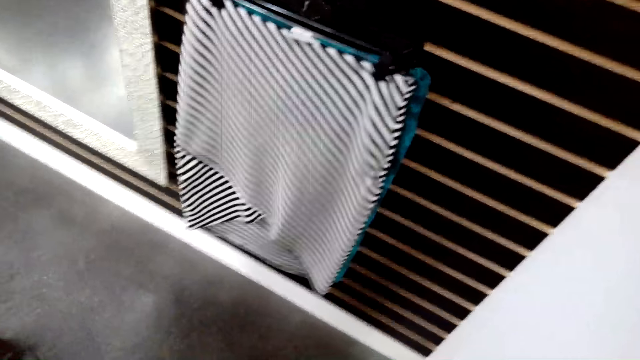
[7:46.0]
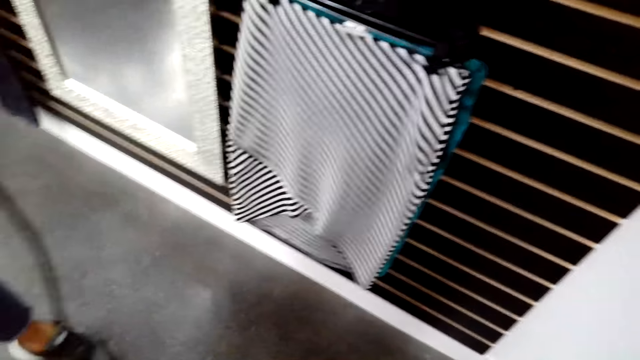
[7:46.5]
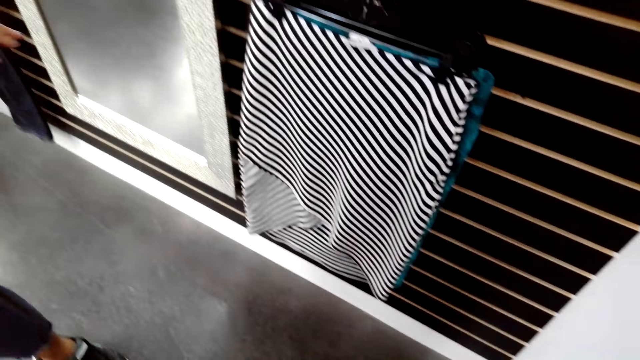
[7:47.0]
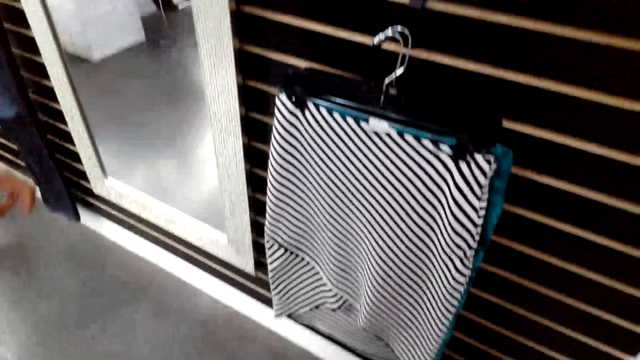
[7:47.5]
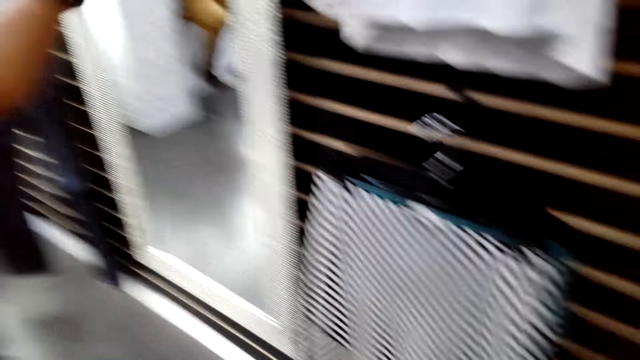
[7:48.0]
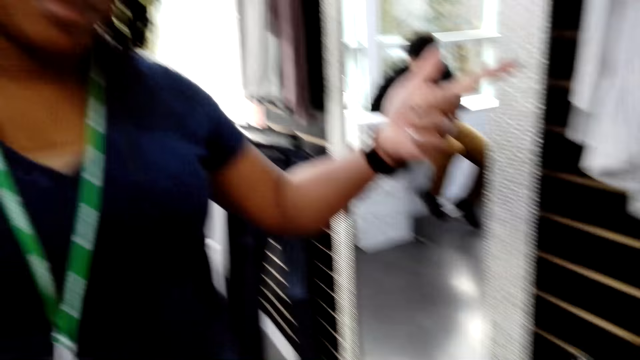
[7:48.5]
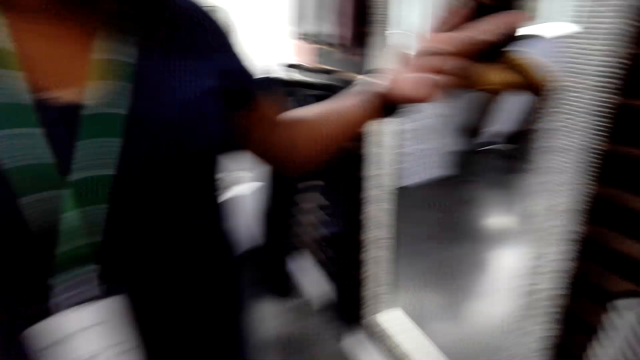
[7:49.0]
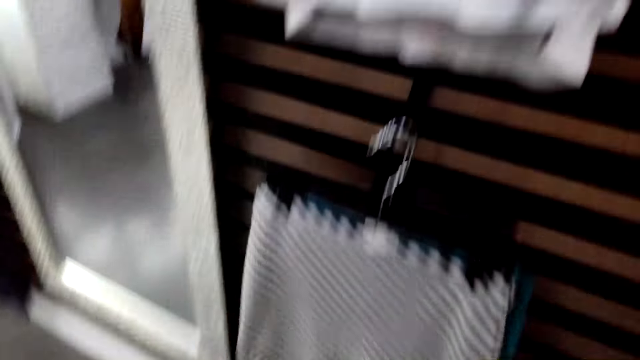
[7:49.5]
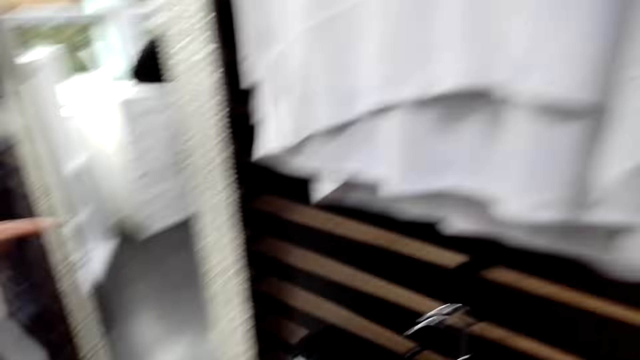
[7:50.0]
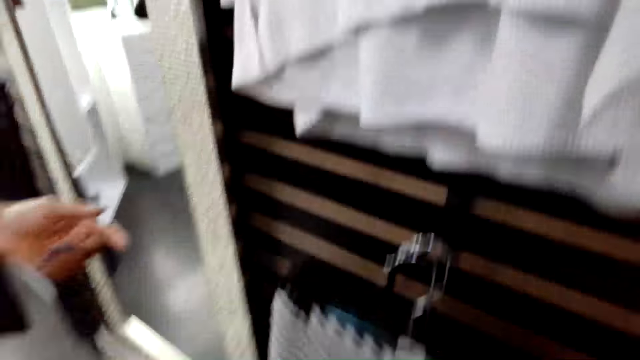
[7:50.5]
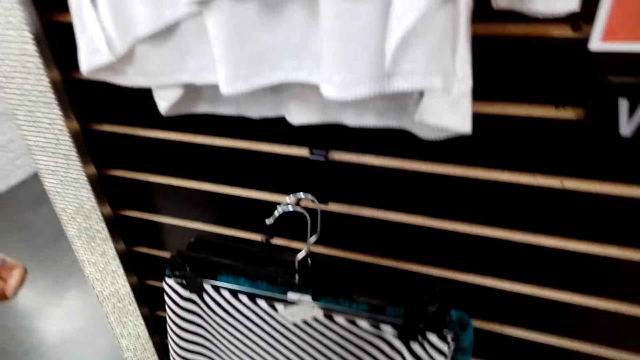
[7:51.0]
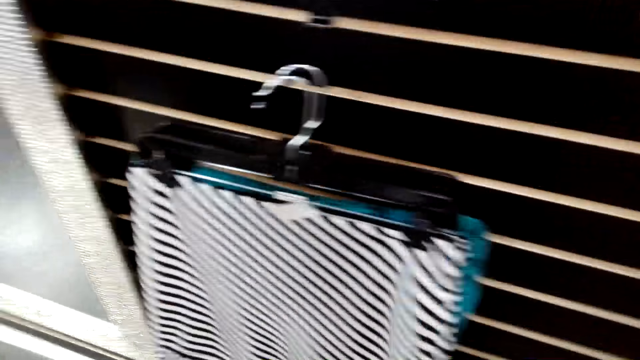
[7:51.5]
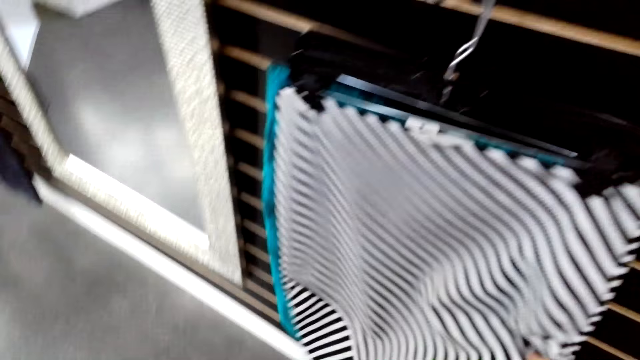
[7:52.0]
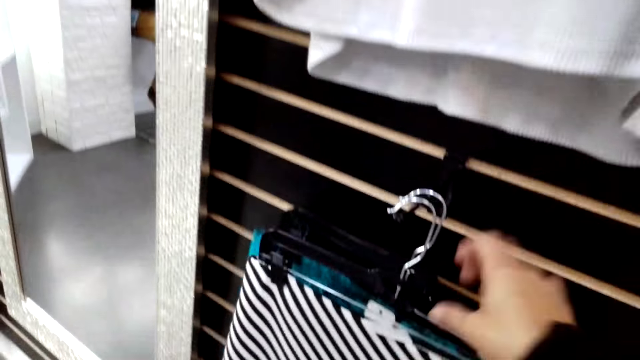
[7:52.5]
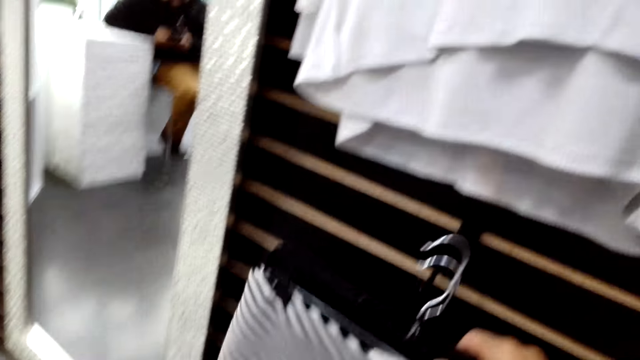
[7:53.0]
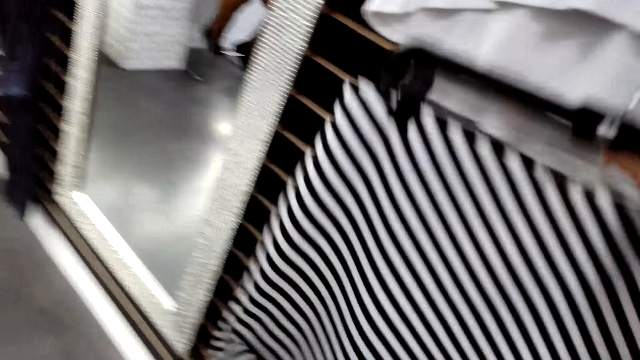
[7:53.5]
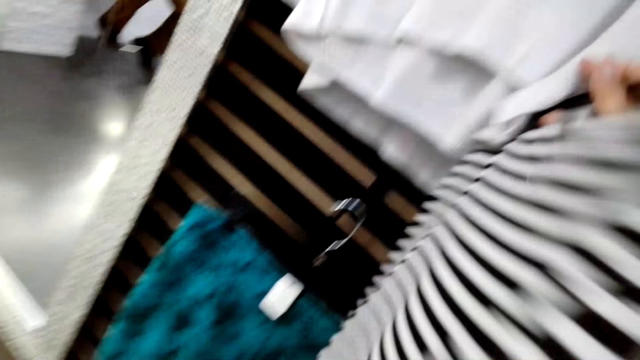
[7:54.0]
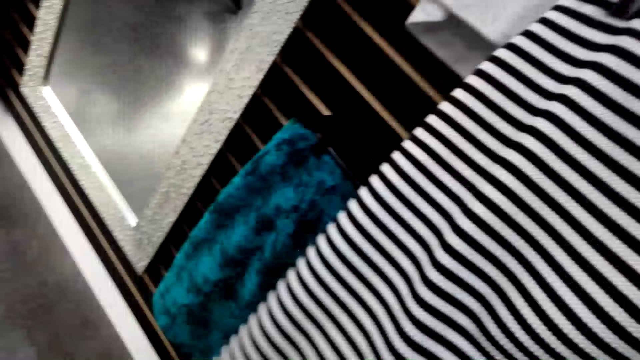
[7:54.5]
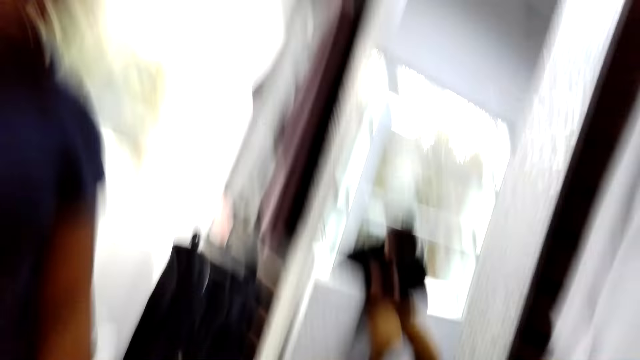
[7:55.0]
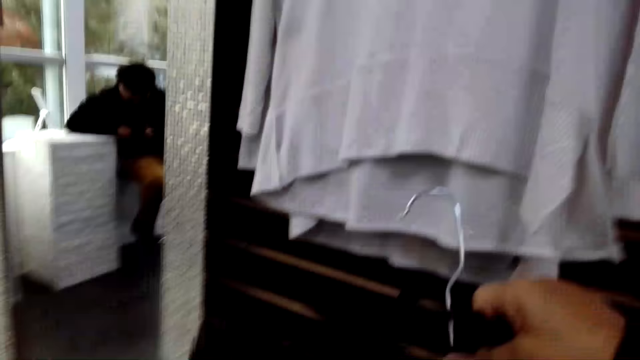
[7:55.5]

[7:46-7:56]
The camera wearer looks at the cloth on the hanger. A woman moves a hand. The camera wearer picks a skirt or cloth from the hanger. They turn the cloth.

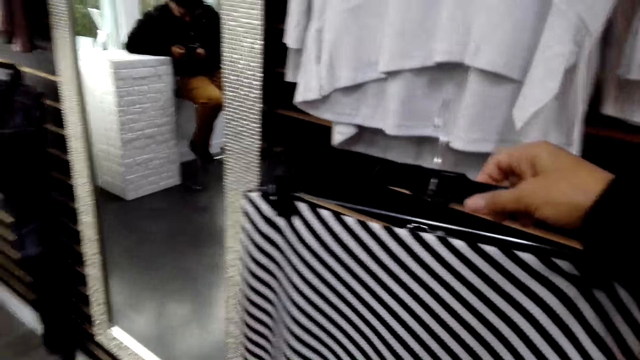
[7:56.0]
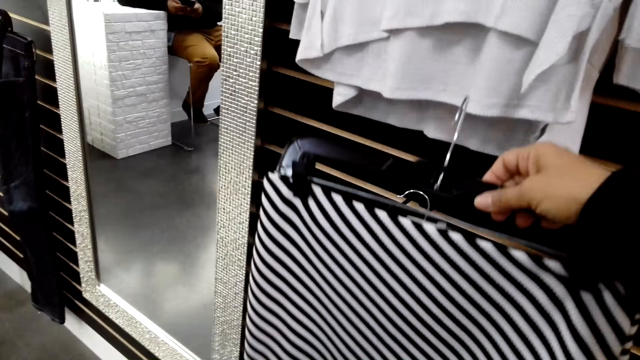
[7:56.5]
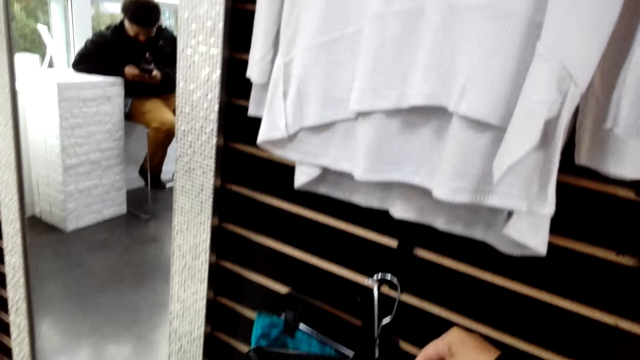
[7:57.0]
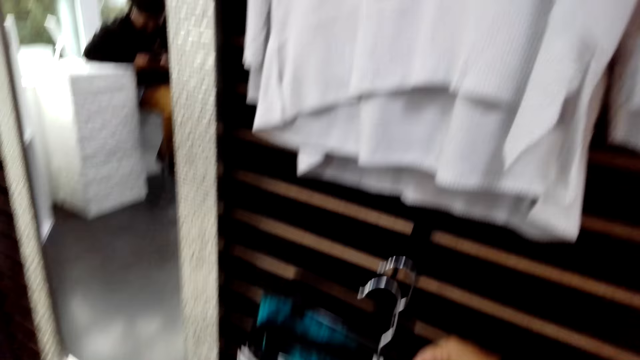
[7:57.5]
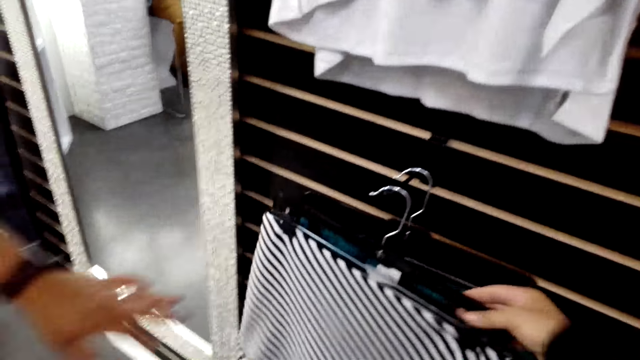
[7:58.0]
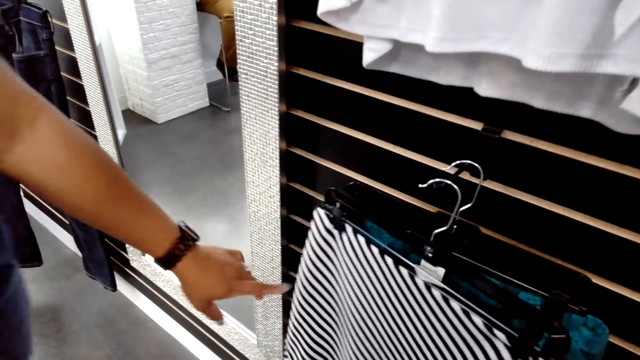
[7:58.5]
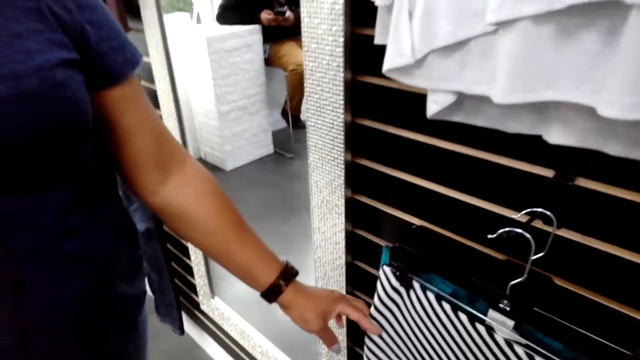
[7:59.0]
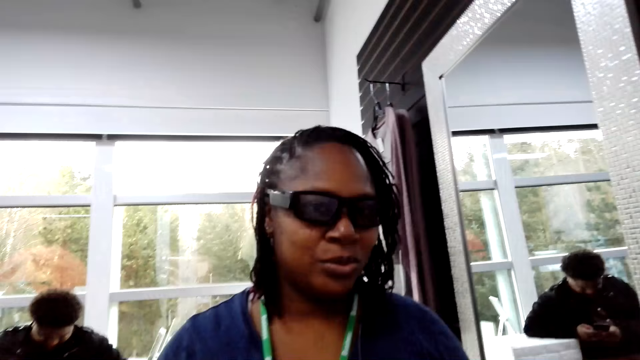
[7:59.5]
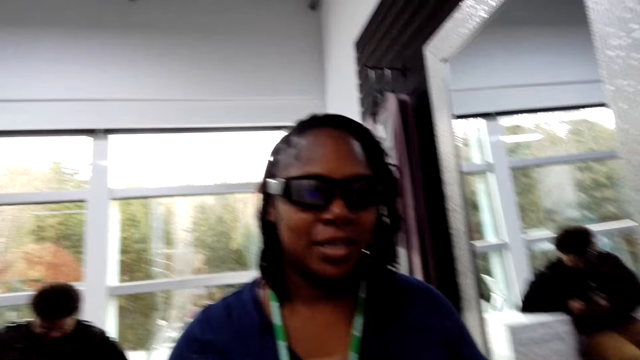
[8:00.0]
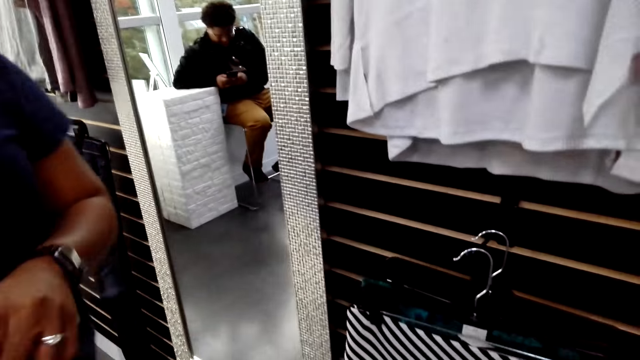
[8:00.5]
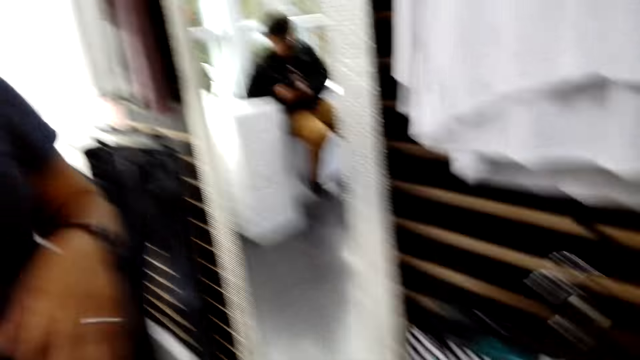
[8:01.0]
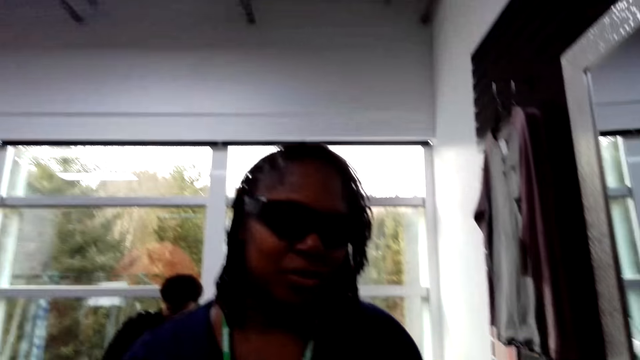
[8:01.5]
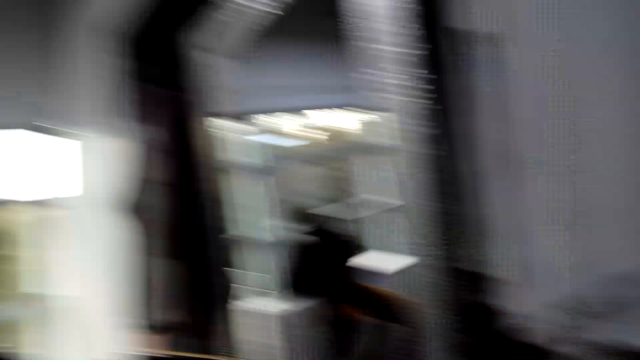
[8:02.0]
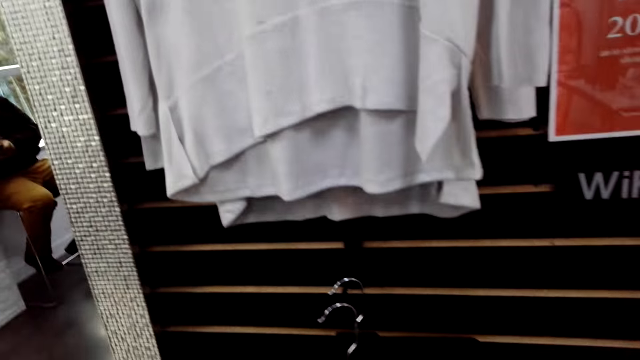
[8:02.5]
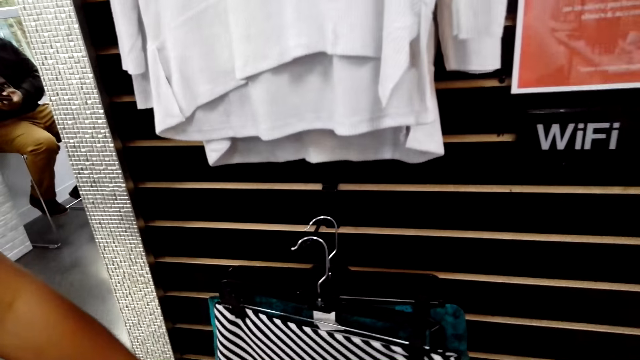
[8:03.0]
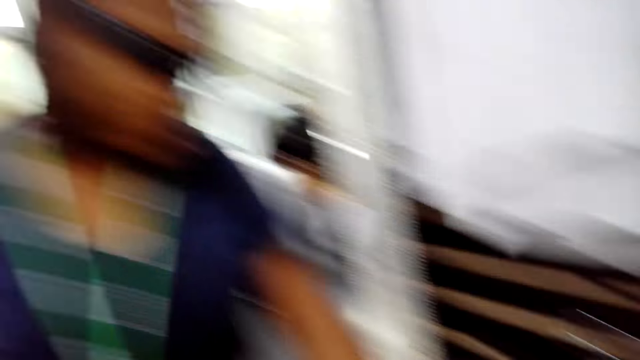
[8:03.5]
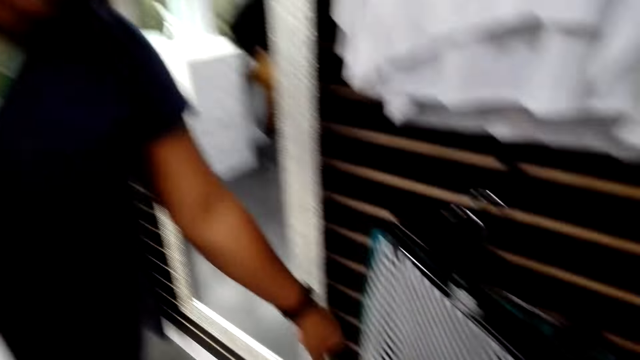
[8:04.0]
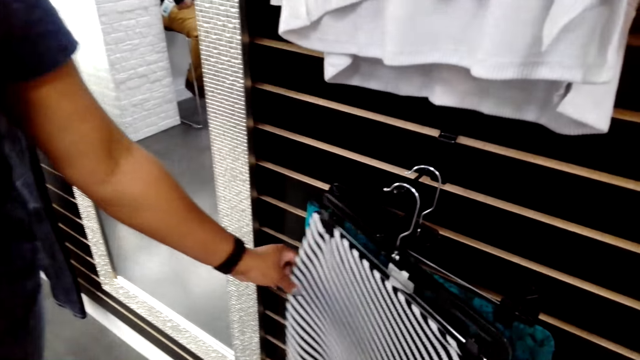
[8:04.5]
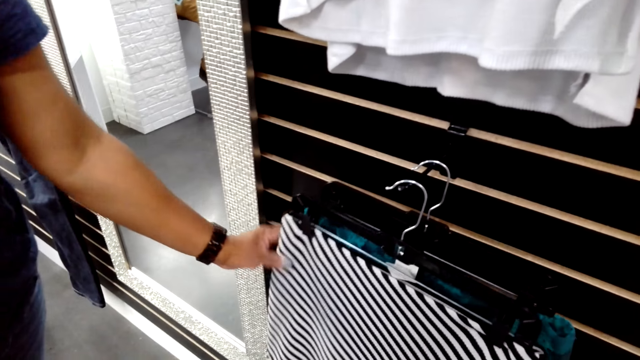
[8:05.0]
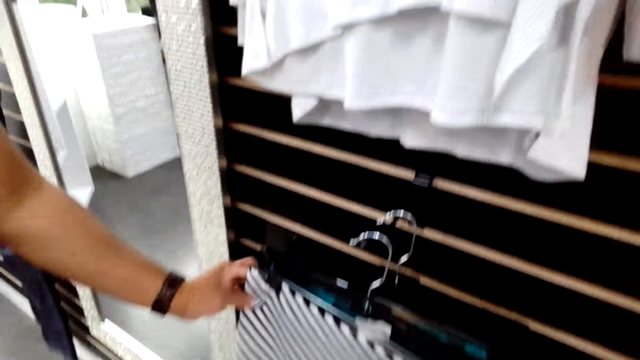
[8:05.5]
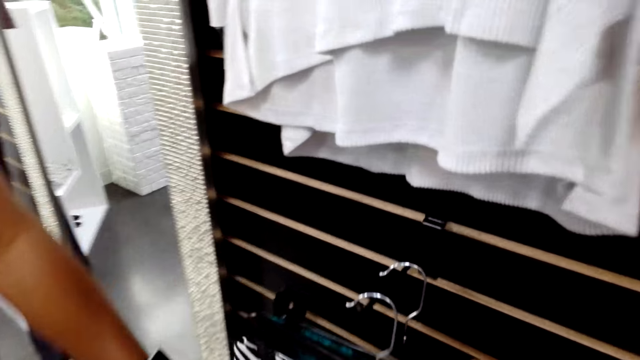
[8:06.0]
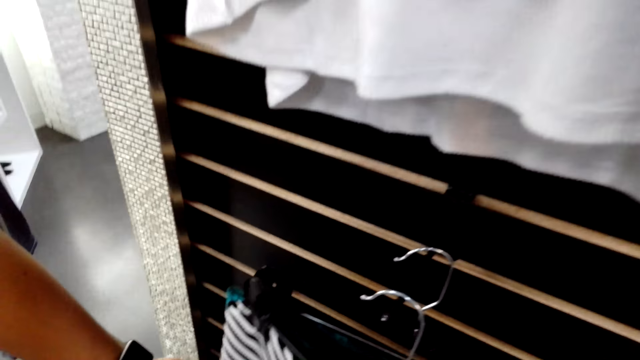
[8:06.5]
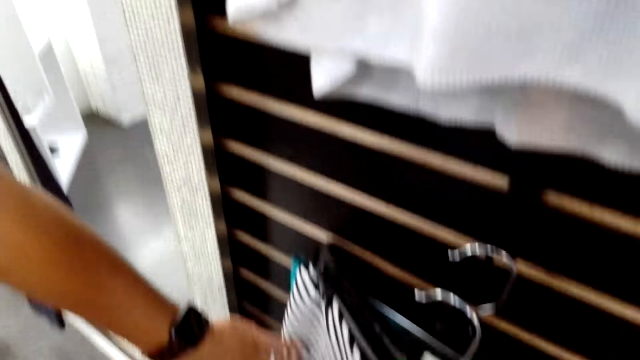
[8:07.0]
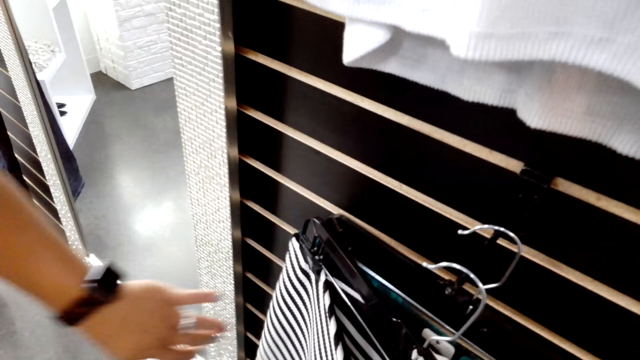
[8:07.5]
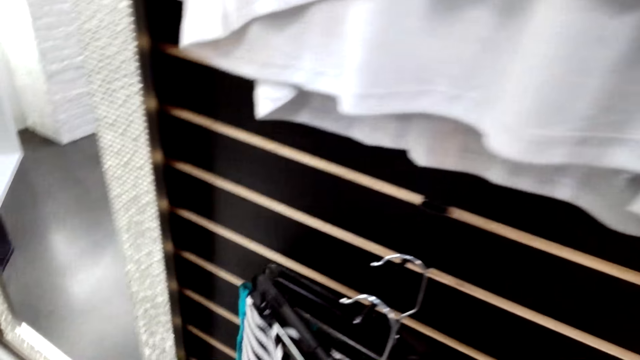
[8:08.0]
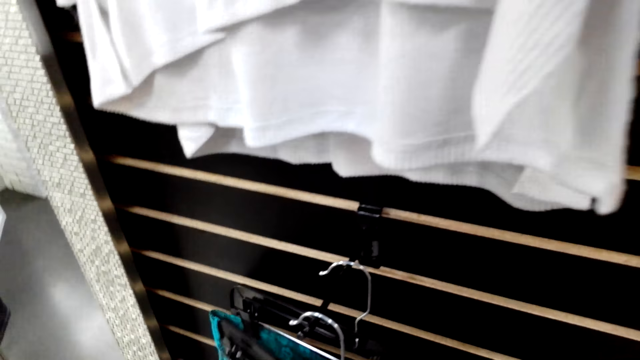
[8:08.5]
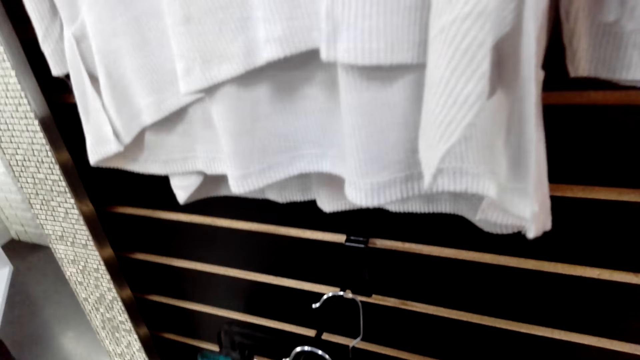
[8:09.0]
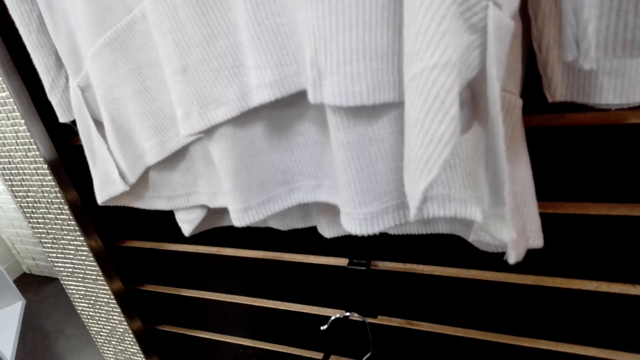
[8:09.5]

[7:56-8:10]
The camera wearer hangs a cloth on a hanger stand. A woman holds the cloth with a hand and moves a hand. The woman touches the skirt. The woman holds the cloth with a hand.
